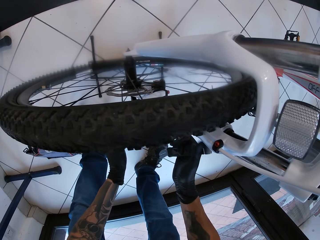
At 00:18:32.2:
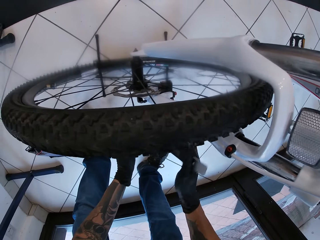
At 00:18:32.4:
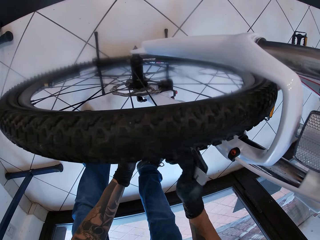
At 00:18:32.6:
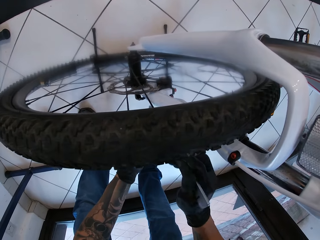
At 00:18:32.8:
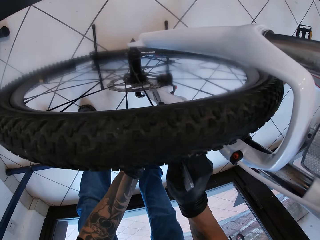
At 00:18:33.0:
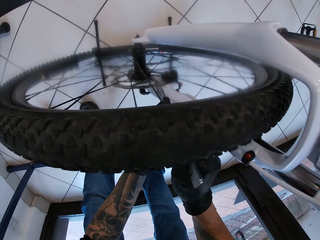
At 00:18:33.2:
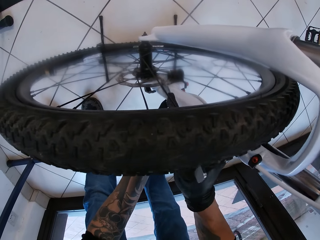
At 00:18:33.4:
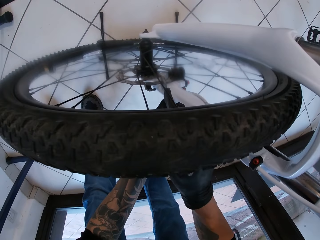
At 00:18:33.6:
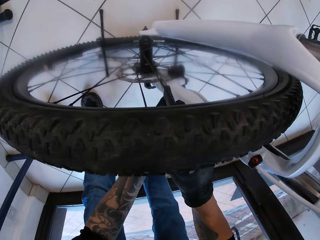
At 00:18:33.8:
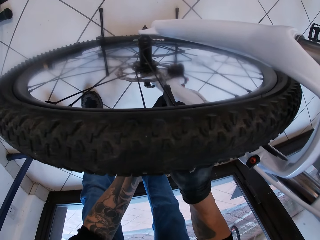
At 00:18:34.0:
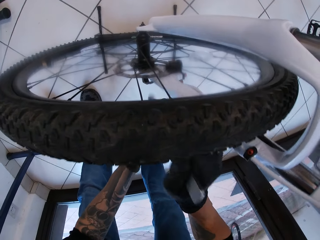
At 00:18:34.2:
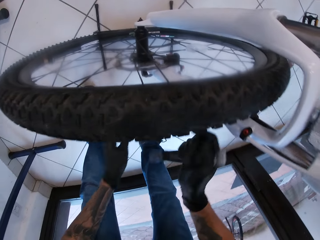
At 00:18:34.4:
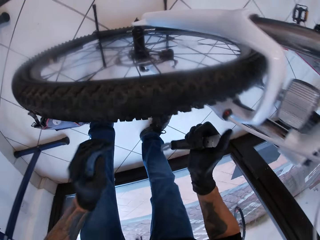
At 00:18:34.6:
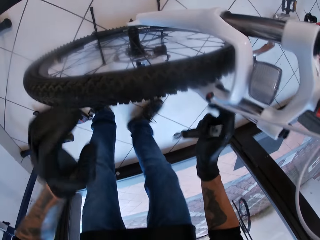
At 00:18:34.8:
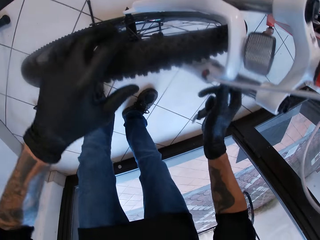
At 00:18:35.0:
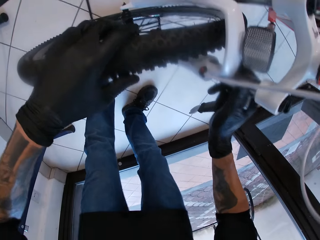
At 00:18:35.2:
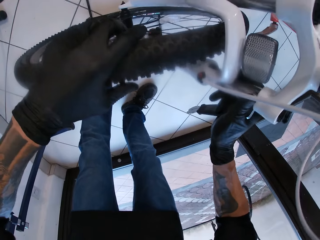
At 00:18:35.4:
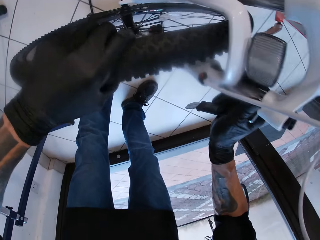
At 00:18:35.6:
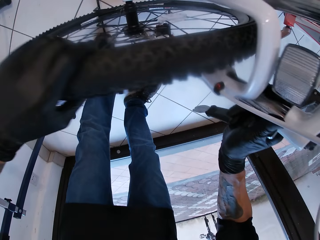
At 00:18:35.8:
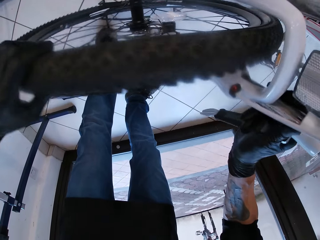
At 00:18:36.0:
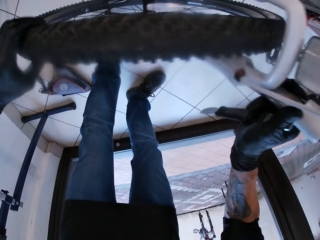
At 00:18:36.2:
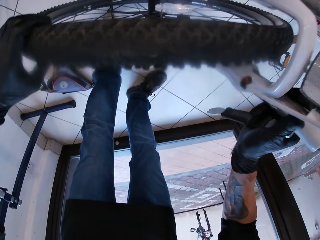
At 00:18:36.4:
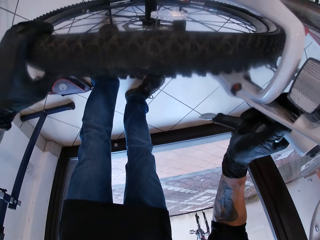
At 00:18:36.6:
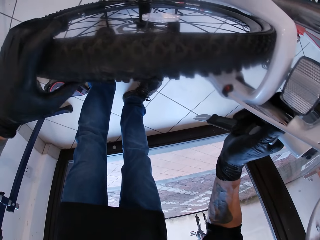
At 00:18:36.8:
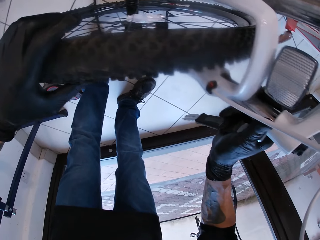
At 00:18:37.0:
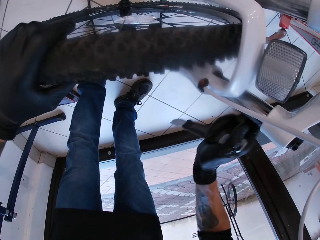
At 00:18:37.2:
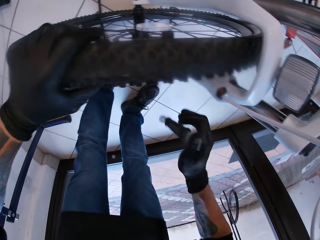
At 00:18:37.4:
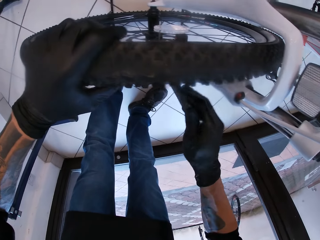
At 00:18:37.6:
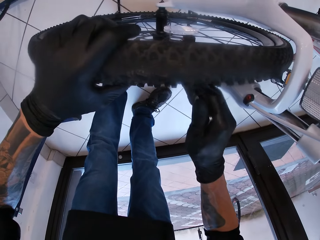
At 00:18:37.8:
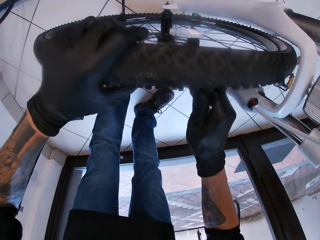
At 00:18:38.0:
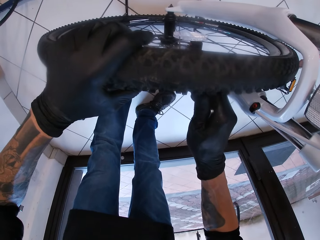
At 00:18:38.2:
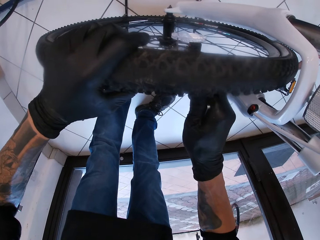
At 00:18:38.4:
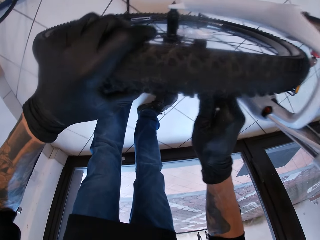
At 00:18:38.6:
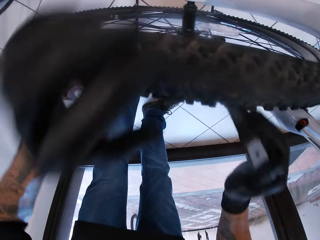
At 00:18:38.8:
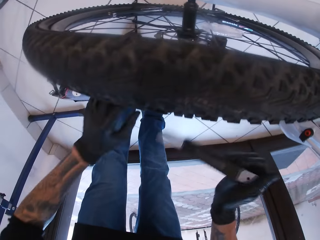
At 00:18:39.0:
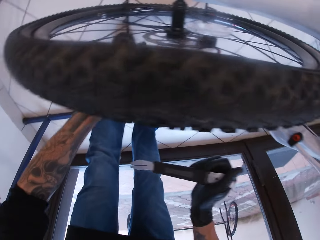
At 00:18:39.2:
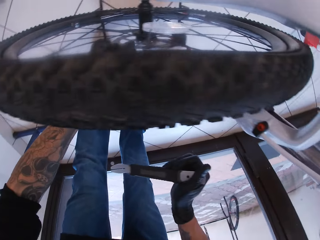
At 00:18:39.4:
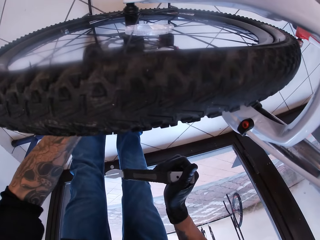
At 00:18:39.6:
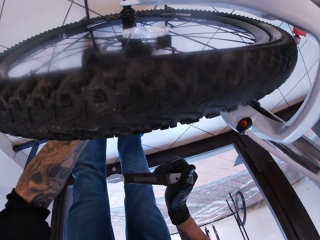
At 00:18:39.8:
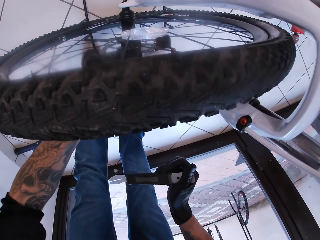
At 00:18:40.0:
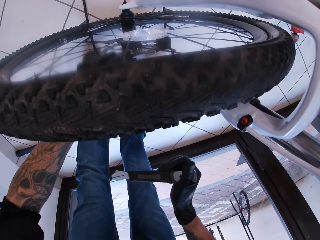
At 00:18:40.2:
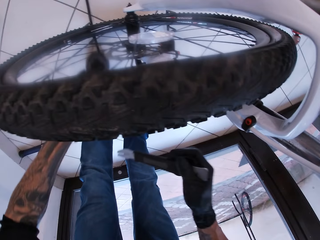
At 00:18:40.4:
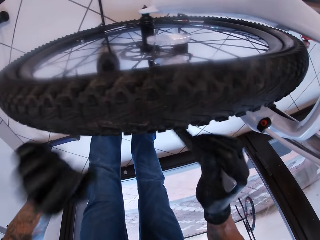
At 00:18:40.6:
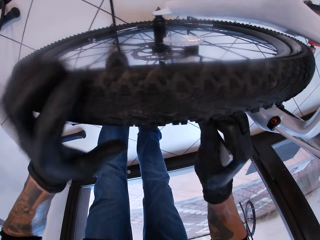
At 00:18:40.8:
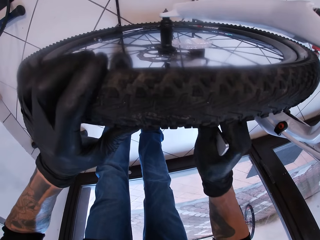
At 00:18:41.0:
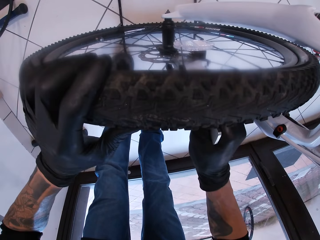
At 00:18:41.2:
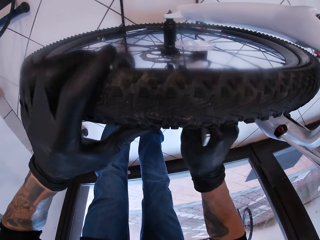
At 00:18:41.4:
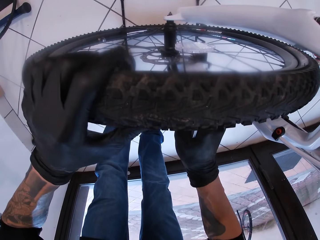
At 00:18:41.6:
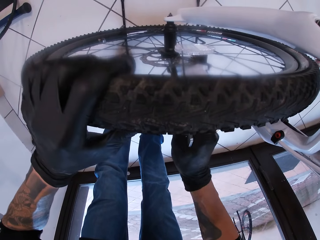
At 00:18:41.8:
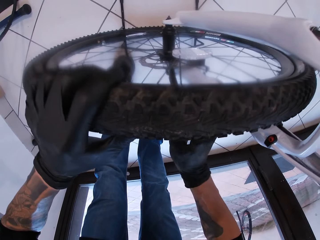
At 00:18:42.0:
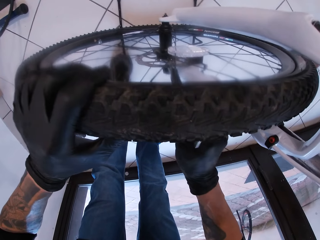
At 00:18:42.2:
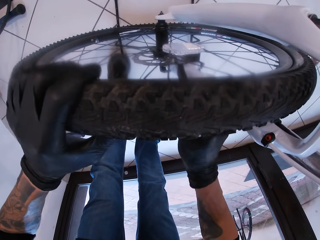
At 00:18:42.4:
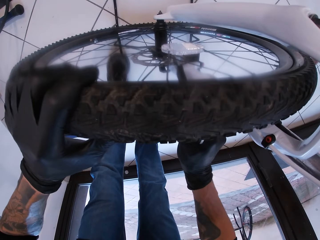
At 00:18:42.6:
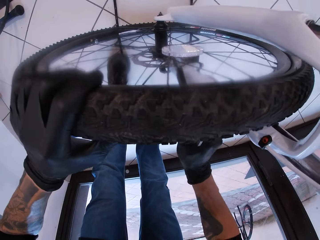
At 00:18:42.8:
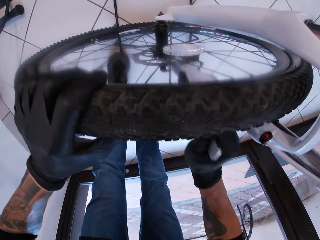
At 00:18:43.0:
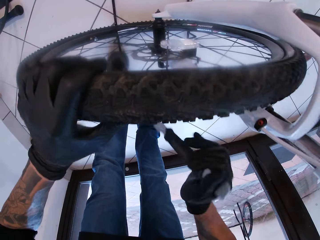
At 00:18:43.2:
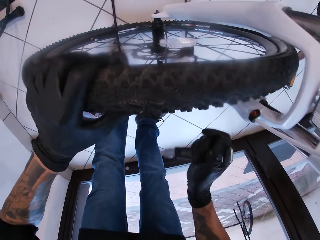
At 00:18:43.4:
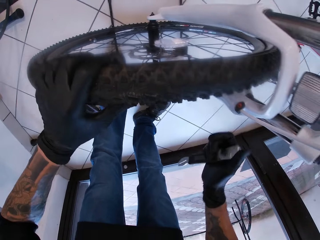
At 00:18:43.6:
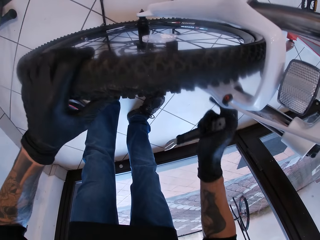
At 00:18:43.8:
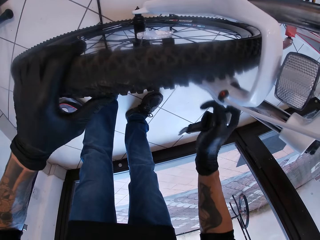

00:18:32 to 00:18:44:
The camera wearer looks at the bicycle wheel. He uses the caliper in his right hand on the cassette of the rim of the bicycle wheel. He turns the wheel of the bicycle with his left hand. He uses the caliper in his right hand on the cassette of the rim of the bicycle wheel. He checks the cassette of the rim of the bicycle with his left hand. He uses the caliper in his right hand on the cassette of the rim of the bicycle wheel.

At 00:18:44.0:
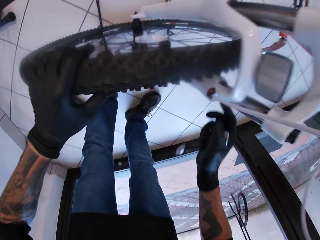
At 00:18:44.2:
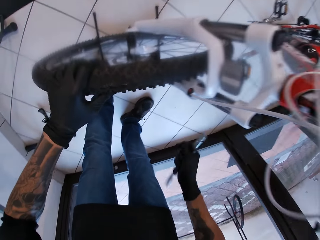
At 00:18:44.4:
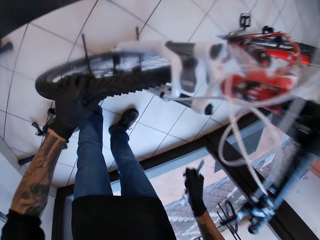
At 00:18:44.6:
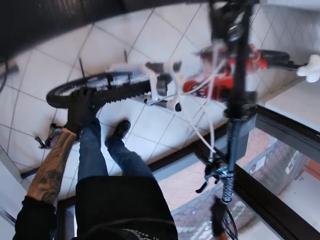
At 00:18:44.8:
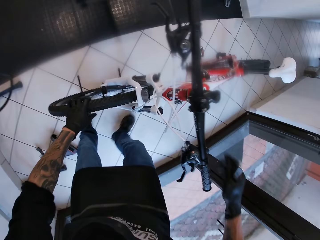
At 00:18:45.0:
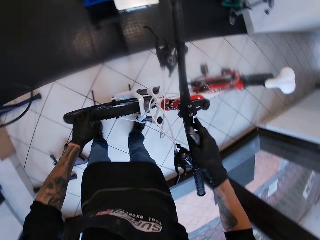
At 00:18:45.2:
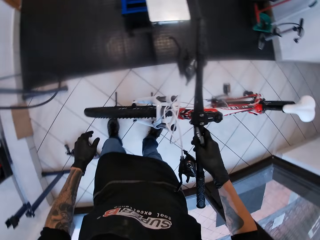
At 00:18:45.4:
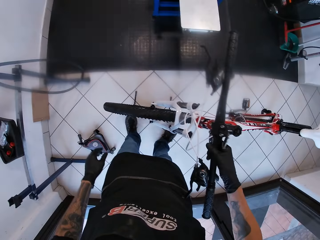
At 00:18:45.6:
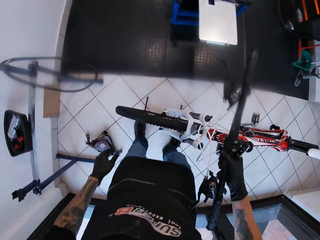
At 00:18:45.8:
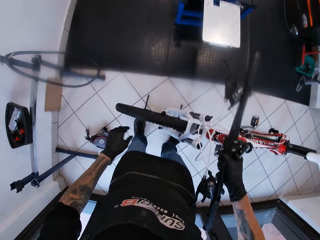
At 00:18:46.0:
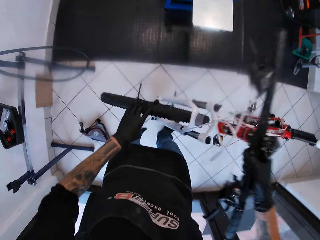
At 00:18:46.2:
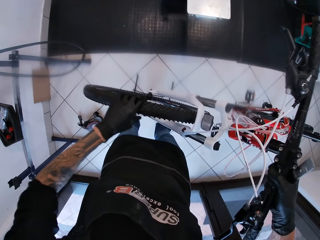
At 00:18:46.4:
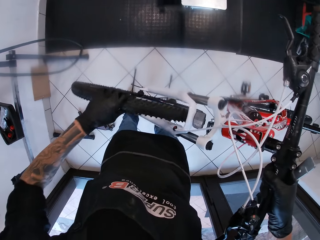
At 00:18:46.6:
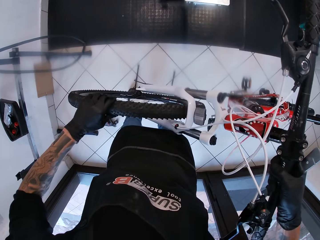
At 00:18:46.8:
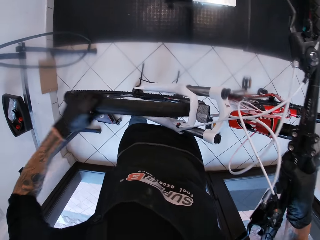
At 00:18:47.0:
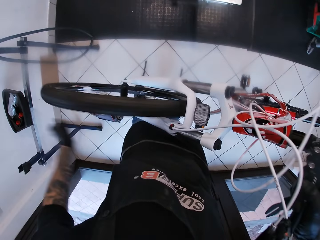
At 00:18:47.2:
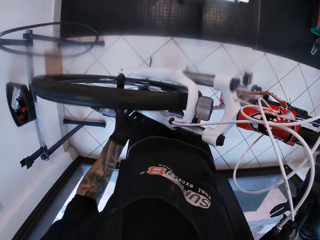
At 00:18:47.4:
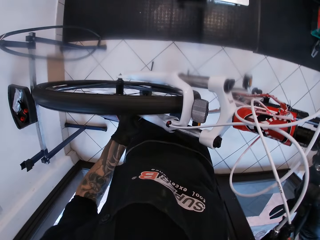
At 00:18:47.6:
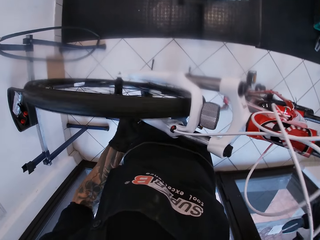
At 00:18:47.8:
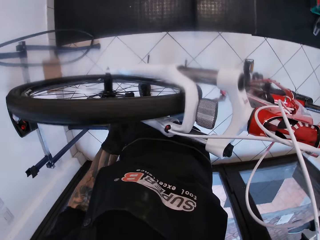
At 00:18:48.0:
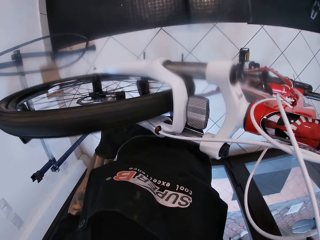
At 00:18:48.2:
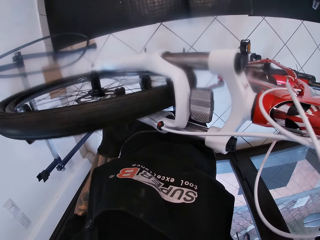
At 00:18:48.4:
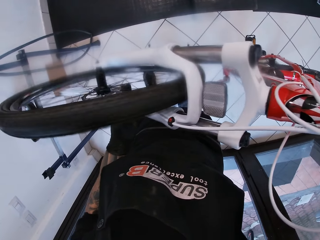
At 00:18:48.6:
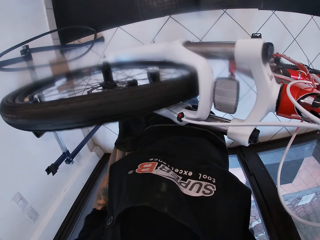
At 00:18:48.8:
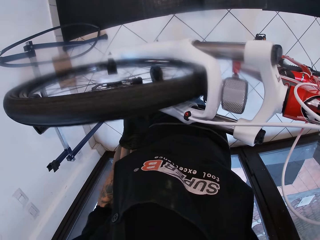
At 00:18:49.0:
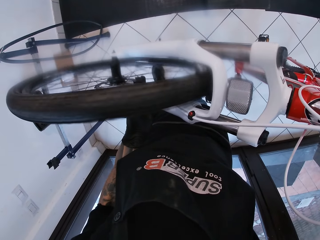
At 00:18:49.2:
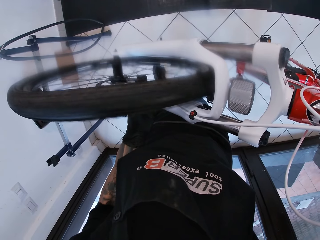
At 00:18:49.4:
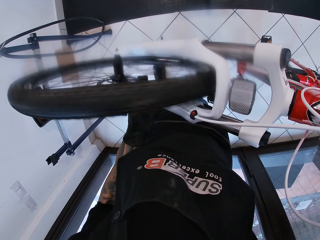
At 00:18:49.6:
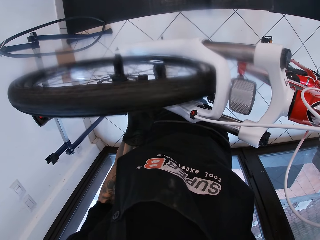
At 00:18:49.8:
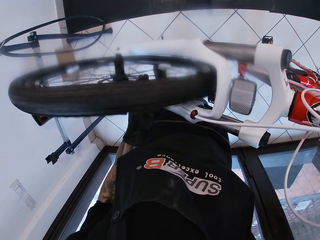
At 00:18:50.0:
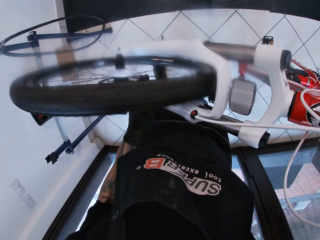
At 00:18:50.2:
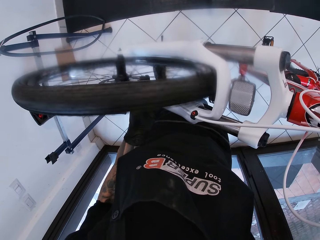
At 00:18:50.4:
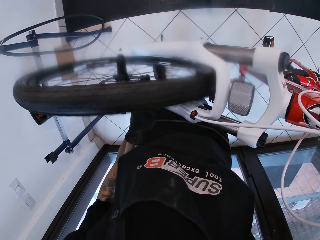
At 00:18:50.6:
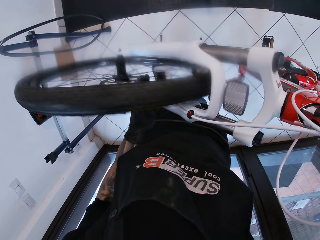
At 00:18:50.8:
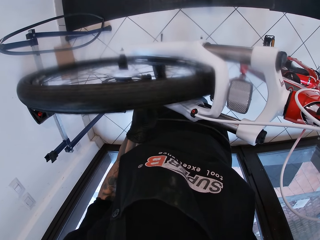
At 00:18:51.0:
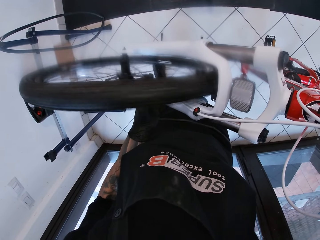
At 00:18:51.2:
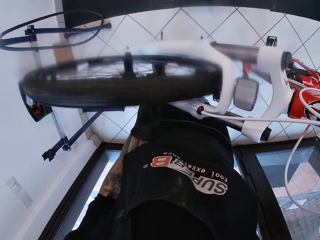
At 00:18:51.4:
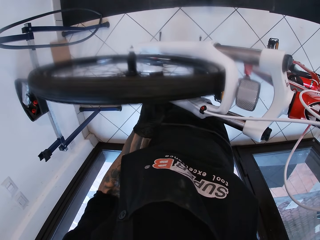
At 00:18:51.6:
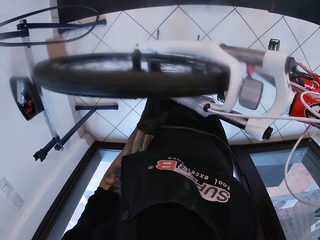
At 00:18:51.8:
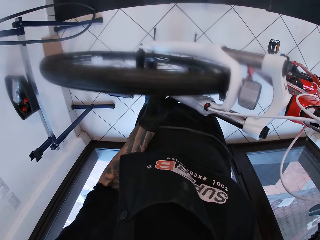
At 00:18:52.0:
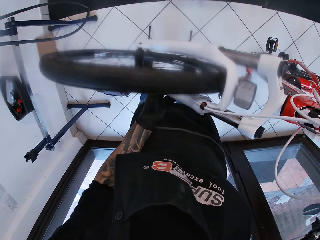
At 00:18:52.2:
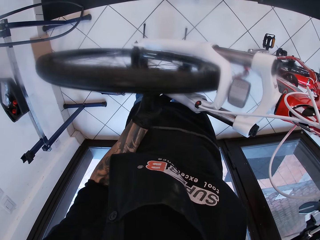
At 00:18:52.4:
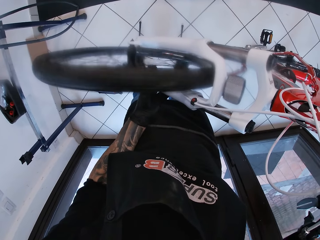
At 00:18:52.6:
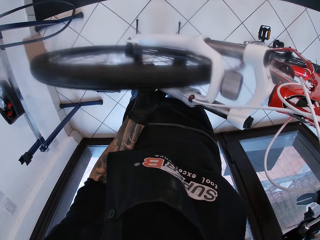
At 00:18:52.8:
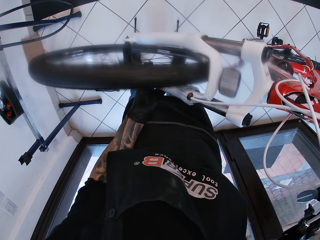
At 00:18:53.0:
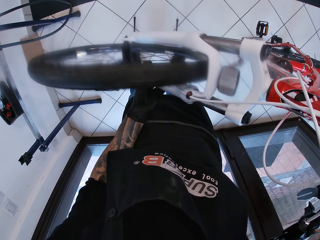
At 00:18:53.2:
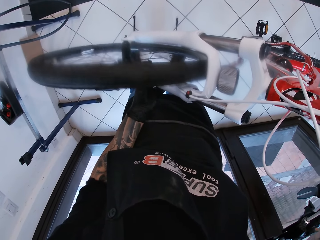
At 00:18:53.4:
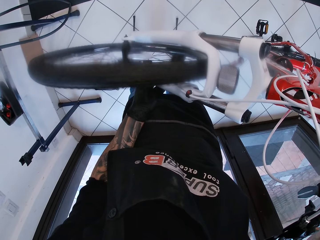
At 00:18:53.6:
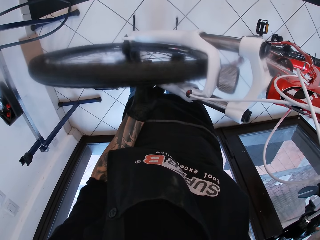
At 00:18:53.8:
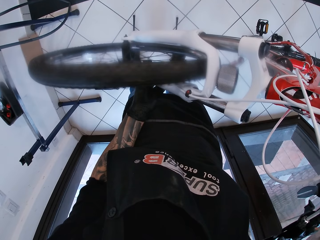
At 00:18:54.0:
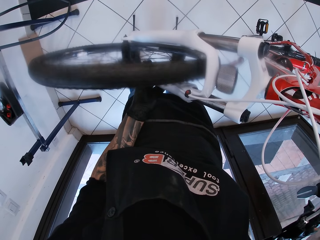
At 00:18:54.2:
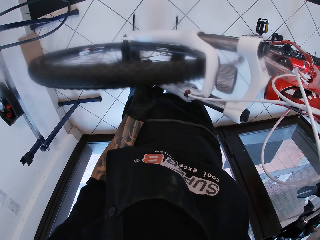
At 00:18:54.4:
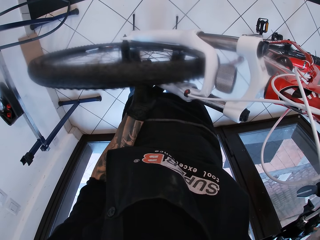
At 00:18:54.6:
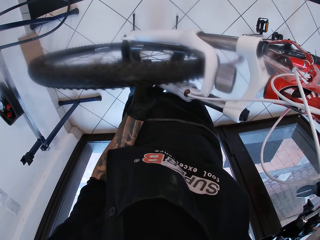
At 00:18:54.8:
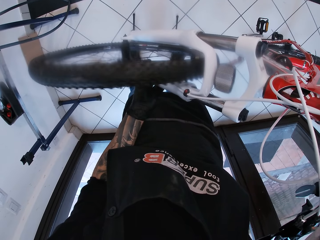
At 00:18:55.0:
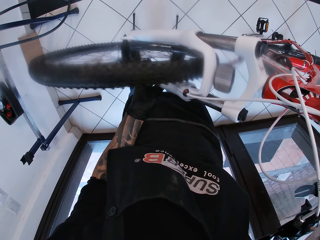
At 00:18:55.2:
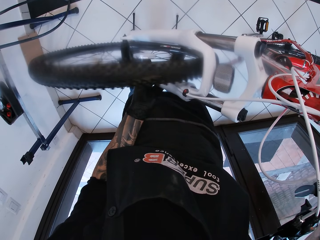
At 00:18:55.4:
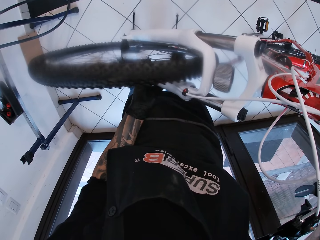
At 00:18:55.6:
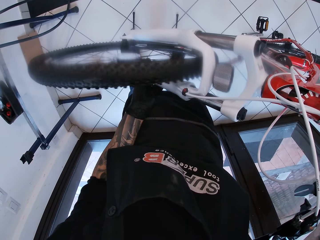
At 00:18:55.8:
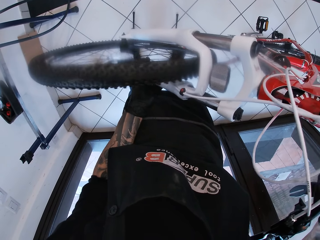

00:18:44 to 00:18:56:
The camera wearer lifts the bicycle from the ground with his right hand. He turns the bicycle wheel with his left hand.
